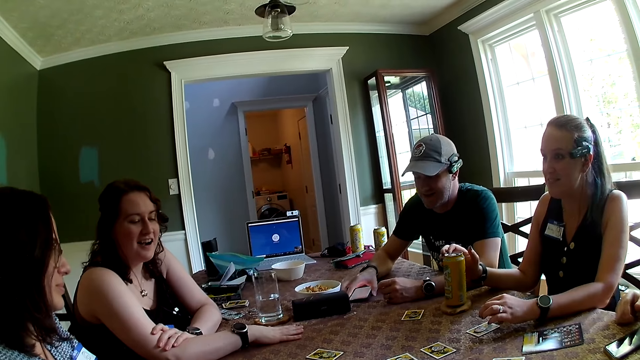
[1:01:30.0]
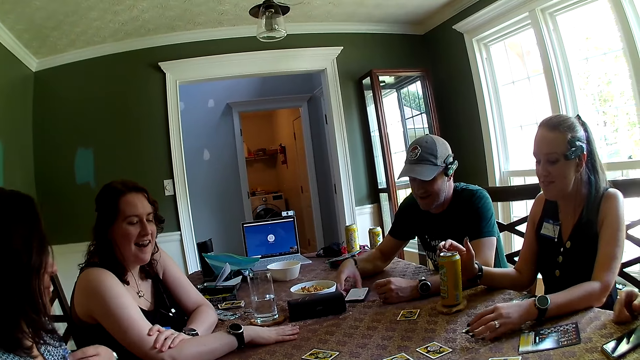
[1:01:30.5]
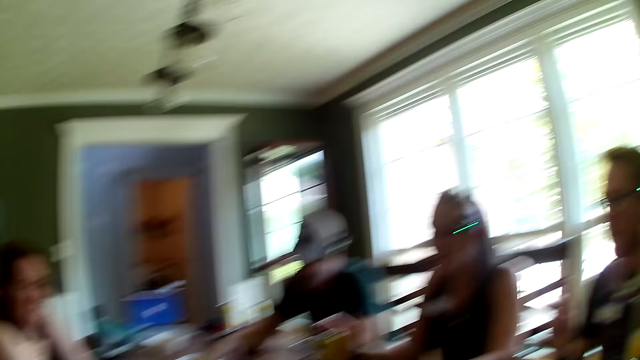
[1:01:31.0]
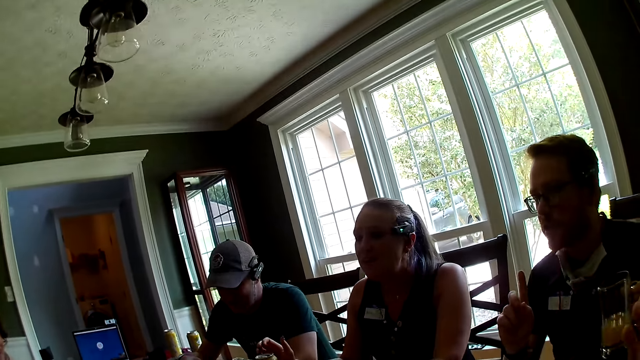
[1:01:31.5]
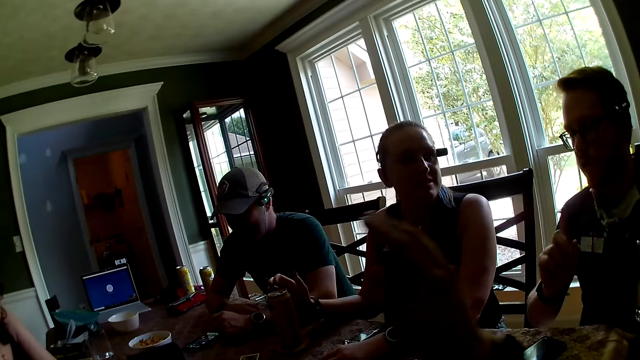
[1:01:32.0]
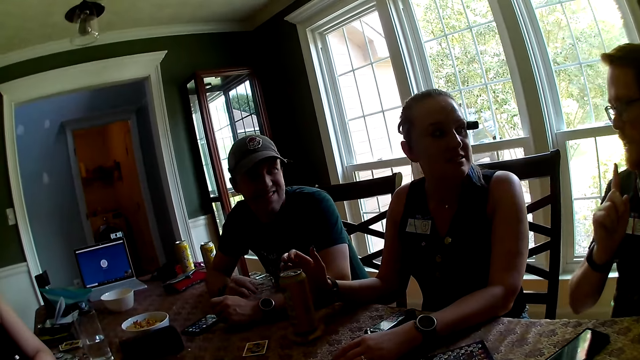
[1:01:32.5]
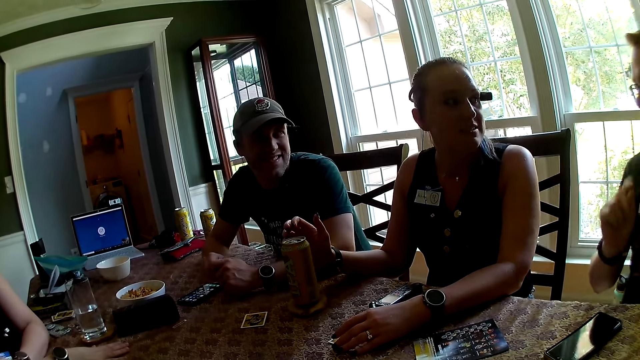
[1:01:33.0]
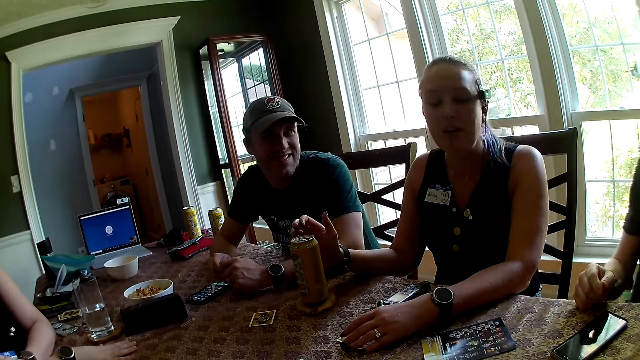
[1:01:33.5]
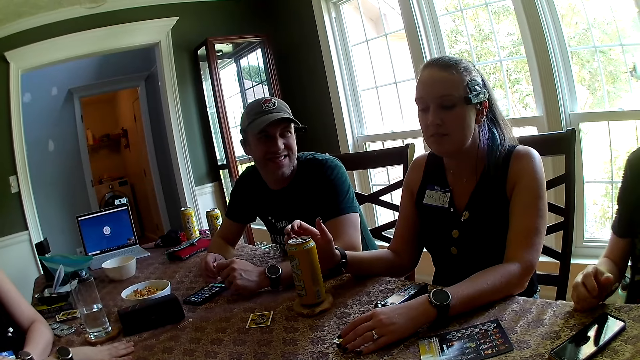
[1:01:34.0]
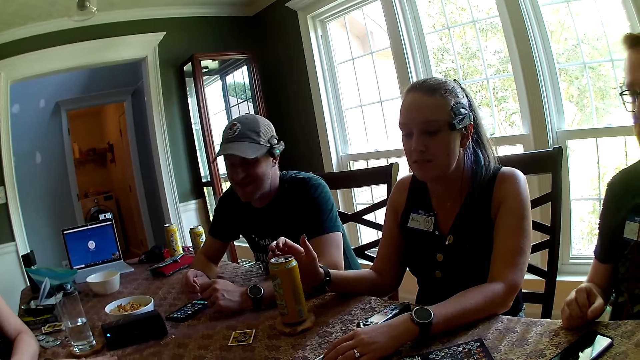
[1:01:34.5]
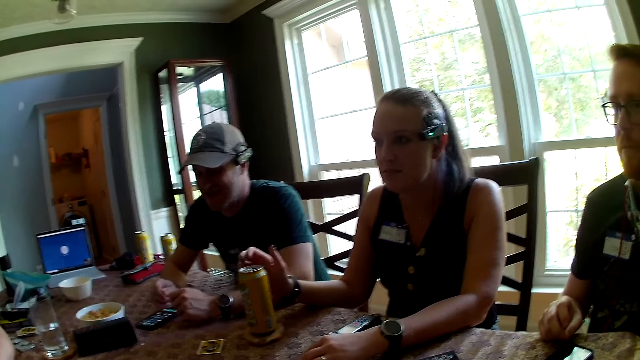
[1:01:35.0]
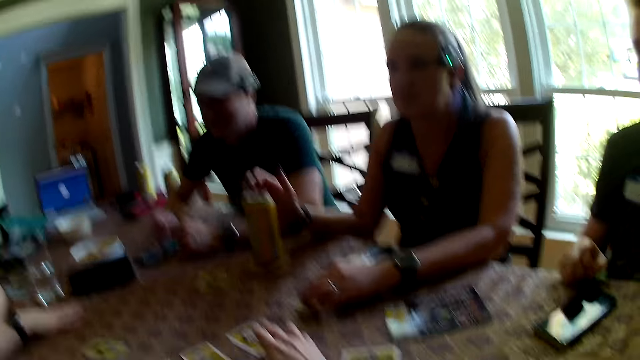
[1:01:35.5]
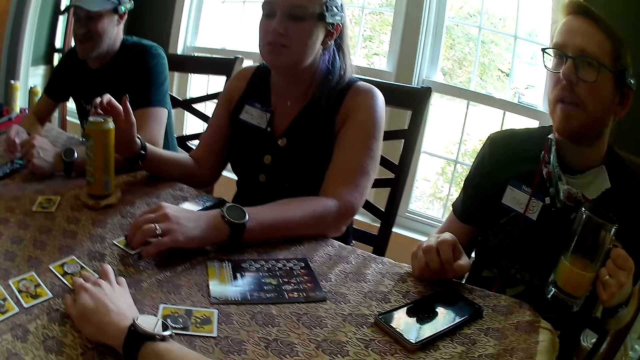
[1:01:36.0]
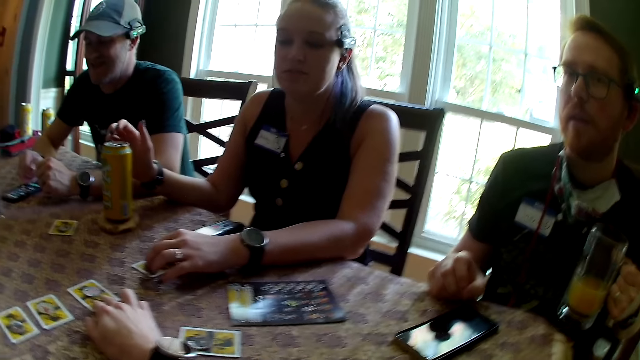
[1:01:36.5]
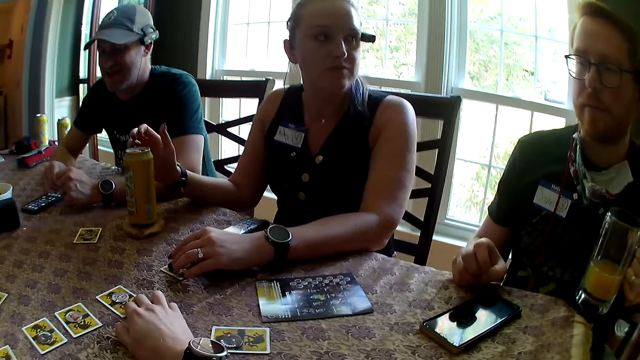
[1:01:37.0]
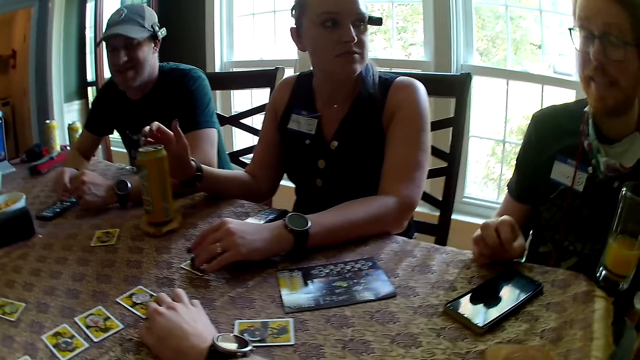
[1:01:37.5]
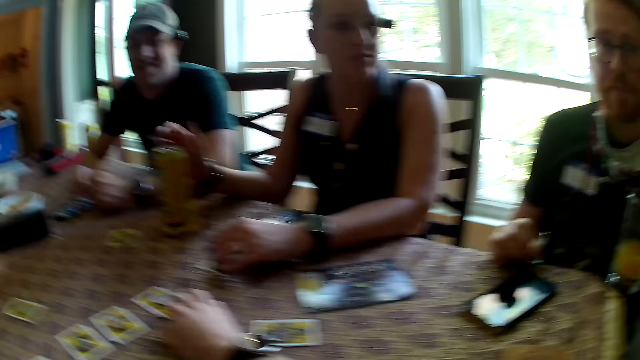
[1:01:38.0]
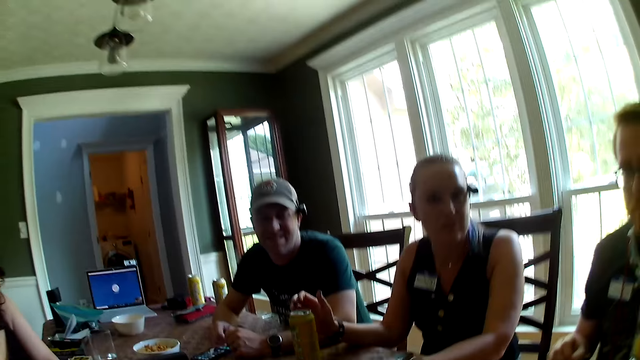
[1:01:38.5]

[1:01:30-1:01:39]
The man places the phone in his right hand on the table and presses the phone on the table with his right hand. The camera wearer touches the card.

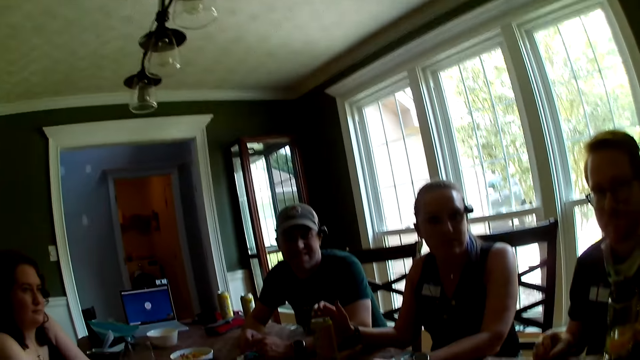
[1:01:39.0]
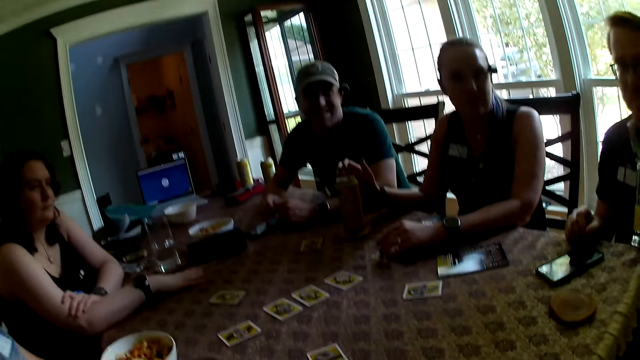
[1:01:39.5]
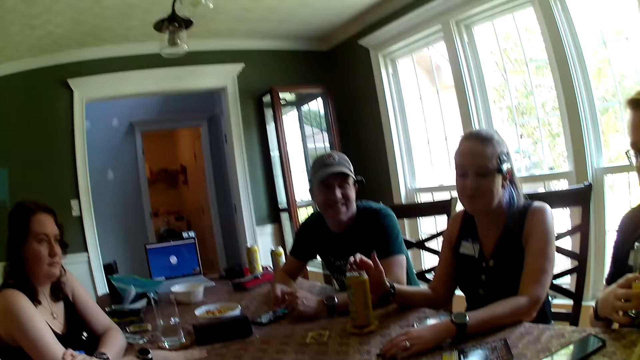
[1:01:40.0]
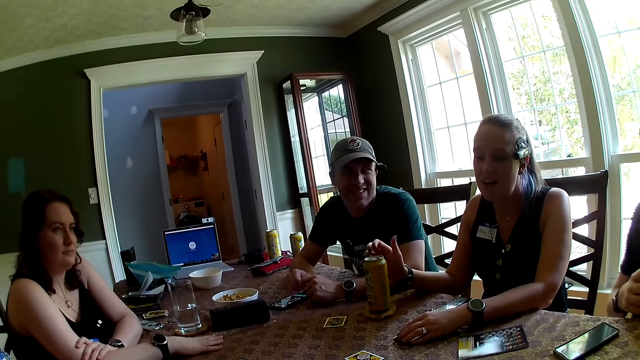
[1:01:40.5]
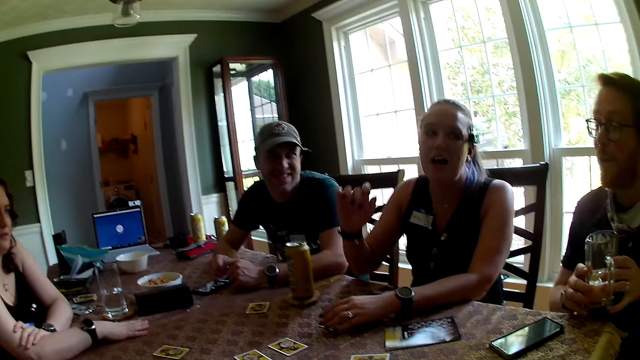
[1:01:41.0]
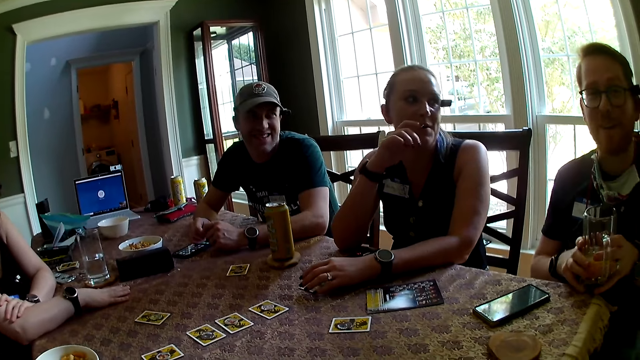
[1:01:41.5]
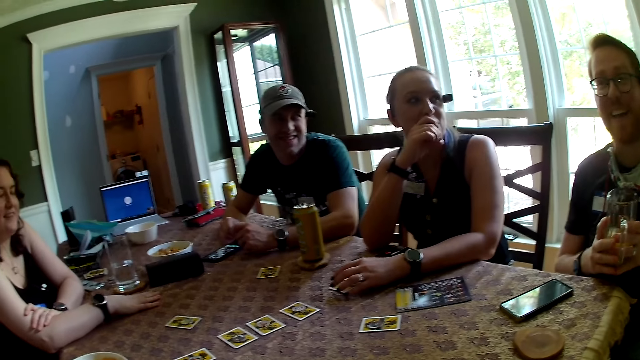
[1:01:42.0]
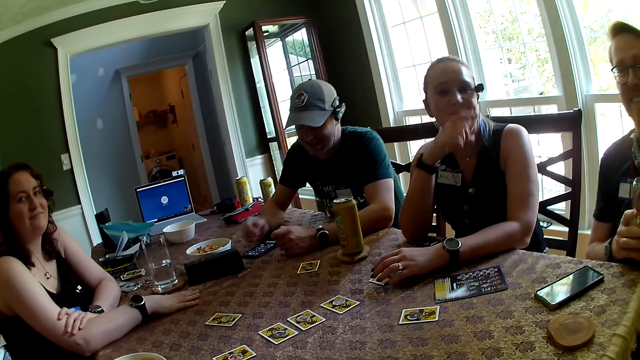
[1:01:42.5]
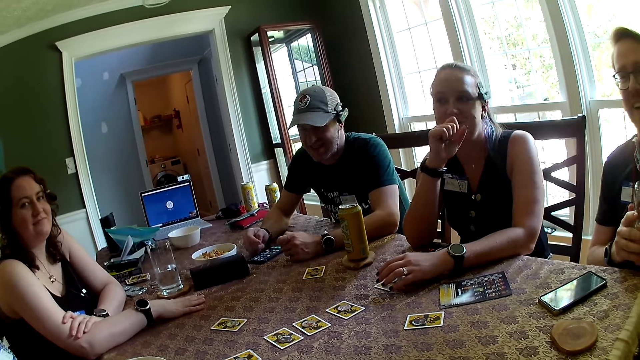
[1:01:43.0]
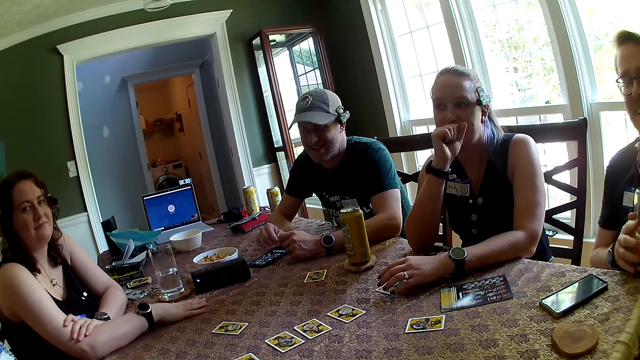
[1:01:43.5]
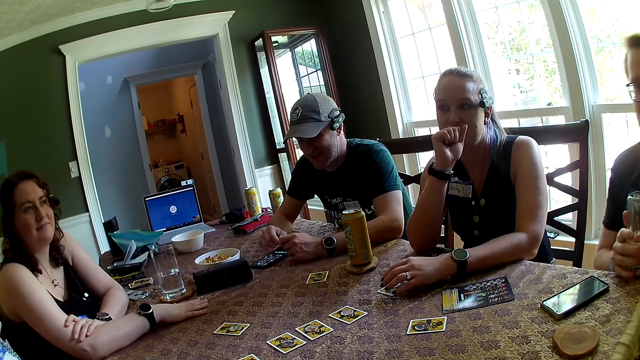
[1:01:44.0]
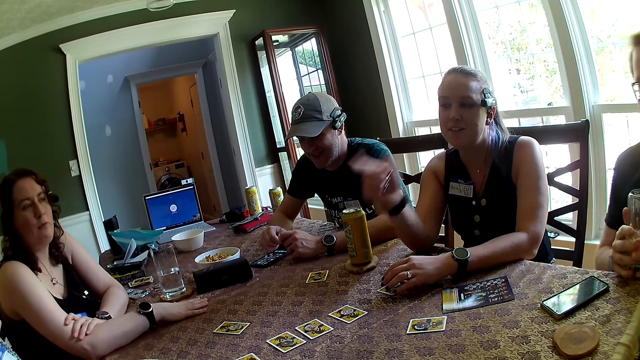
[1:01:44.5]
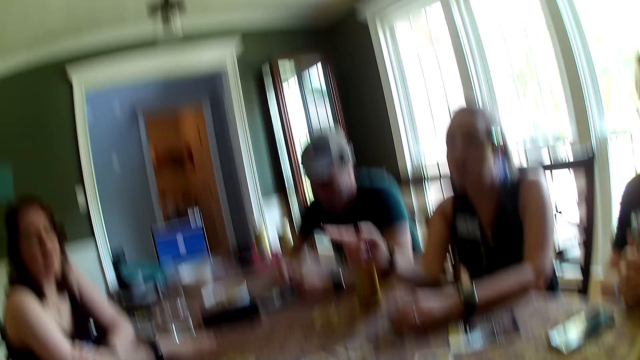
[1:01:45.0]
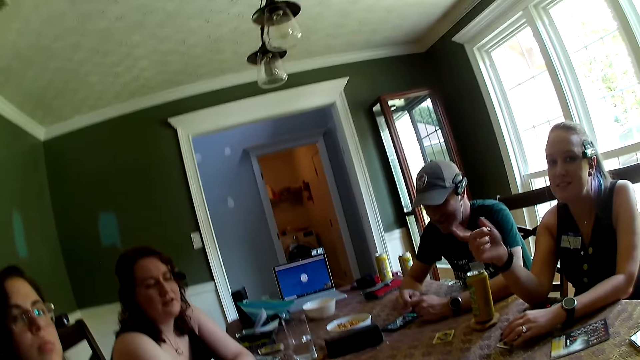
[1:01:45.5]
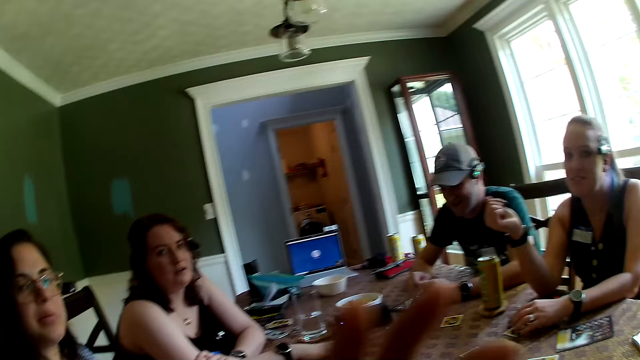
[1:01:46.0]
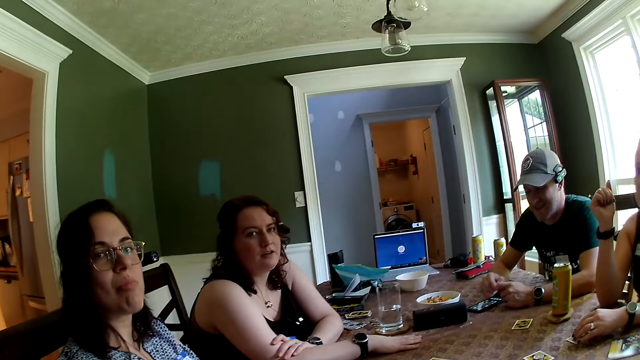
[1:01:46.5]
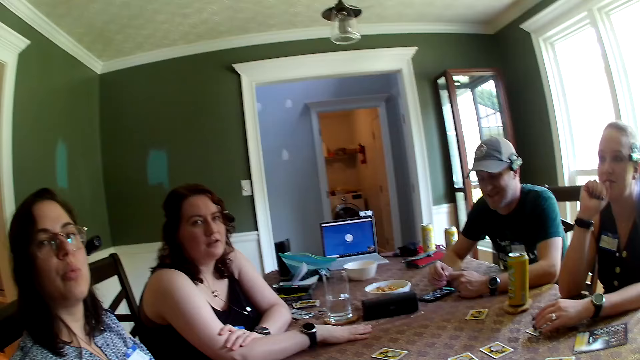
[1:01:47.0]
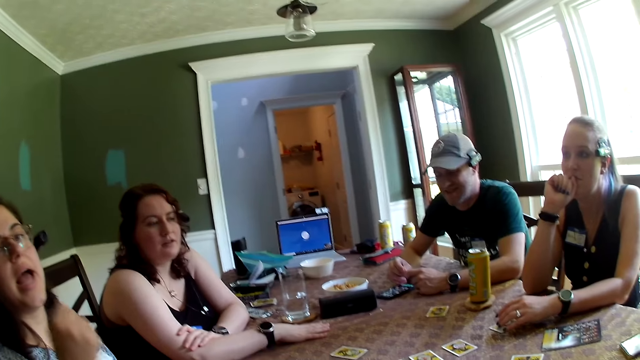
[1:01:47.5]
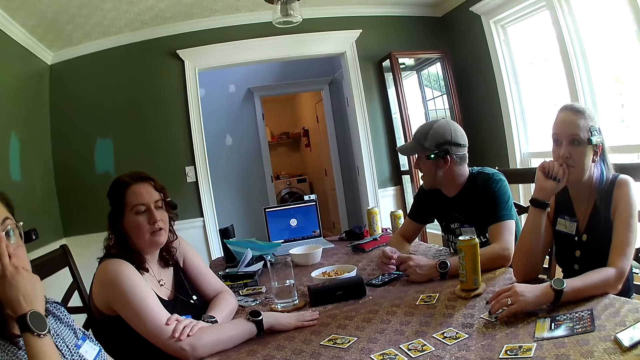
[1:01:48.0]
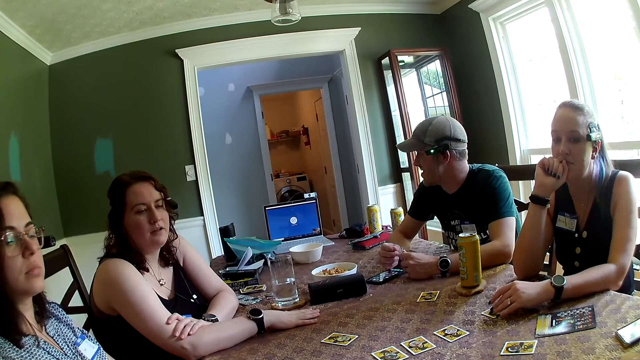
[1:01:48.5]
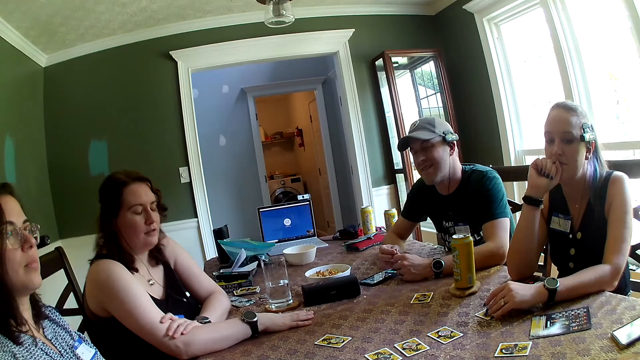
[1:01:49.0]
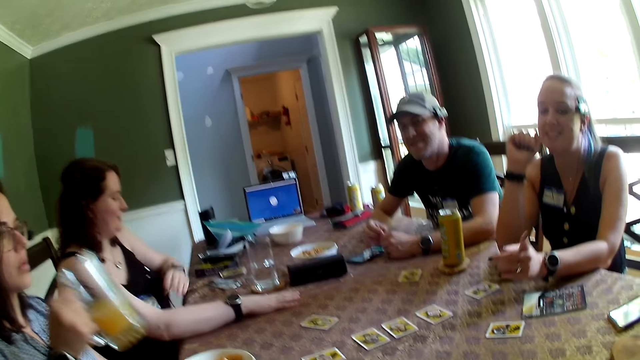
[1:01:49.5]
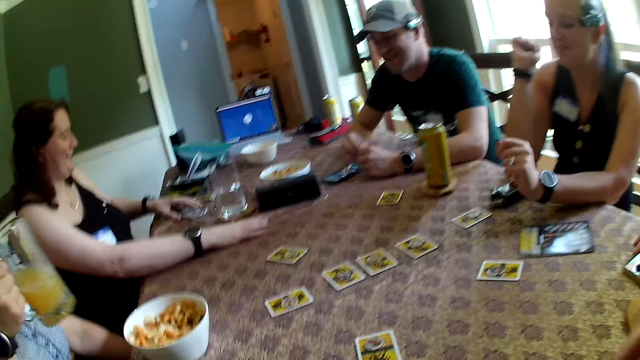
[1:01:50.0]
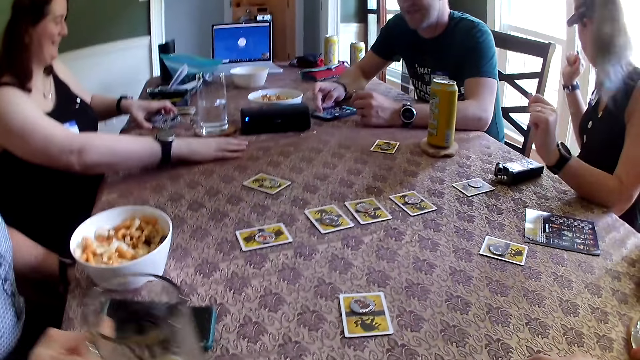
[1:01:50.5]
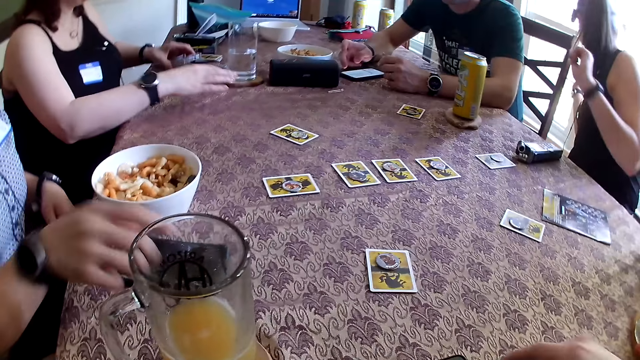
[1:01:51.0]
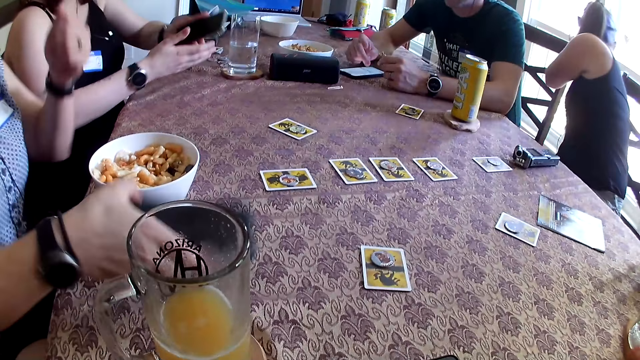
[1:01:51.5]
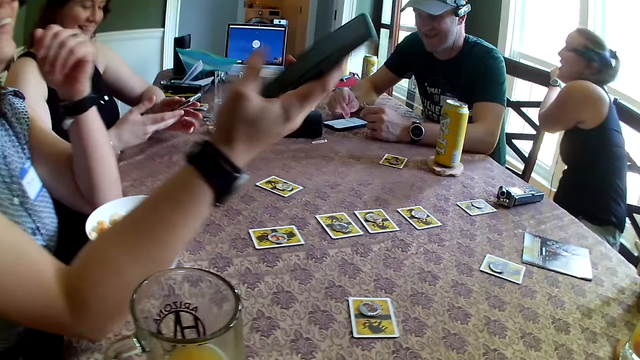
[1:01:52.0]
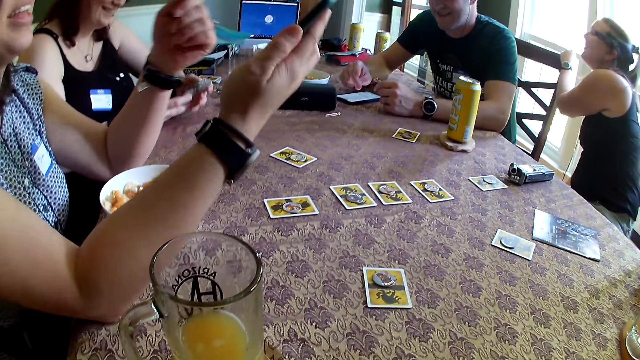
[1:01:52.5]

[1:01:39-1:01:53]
The man holds the glass of juice in his left hand with both hands. The camera wearer looks around the house. They talk to a girl. The woman drinks from the glass of juice in her right hand. The man operates his phone on the table with his right hand. The woman places the glass of juice in her right hand on the table. Another woman picks her phone from the table with her left hand. The first woman picks her phone from the table with her right hand. The other woman holds the phone with both hands.
